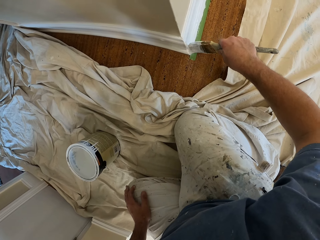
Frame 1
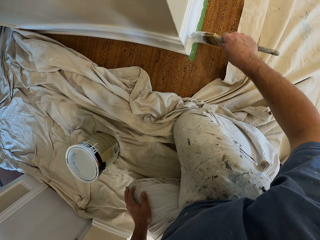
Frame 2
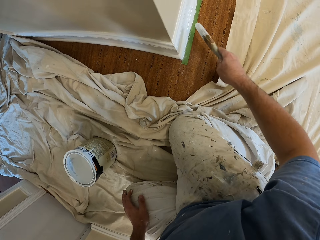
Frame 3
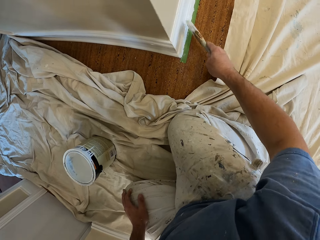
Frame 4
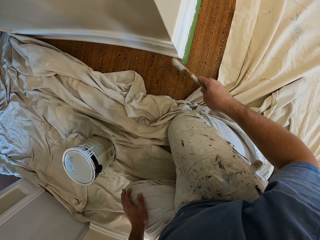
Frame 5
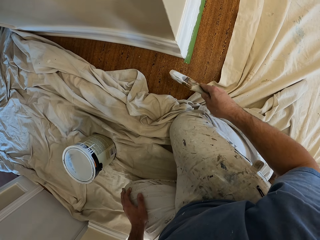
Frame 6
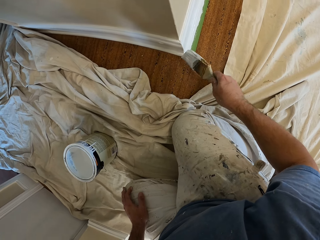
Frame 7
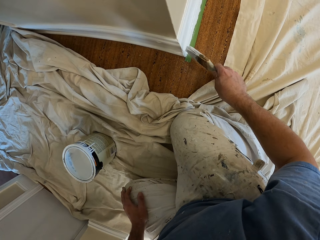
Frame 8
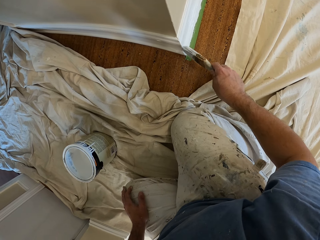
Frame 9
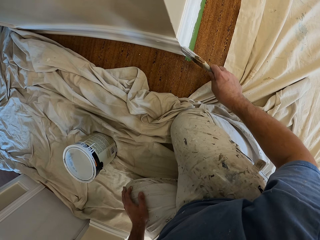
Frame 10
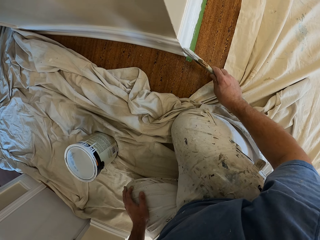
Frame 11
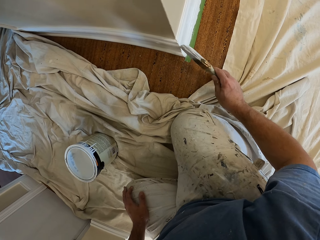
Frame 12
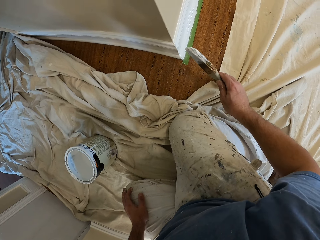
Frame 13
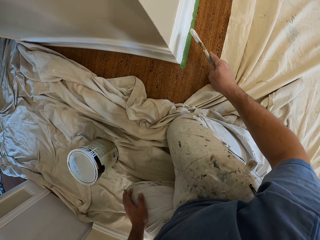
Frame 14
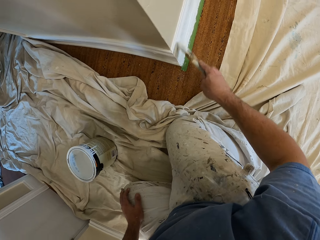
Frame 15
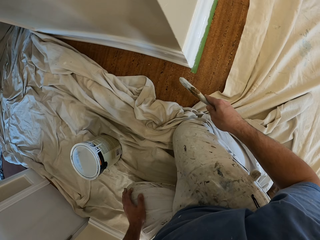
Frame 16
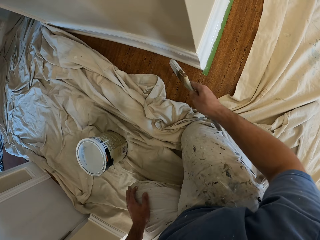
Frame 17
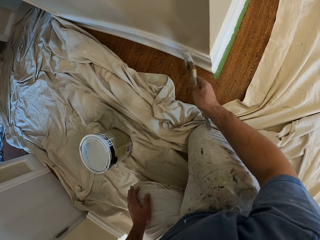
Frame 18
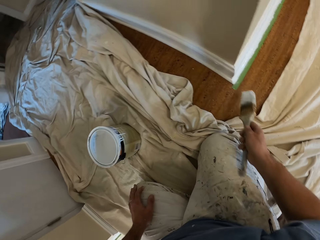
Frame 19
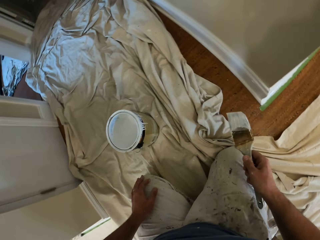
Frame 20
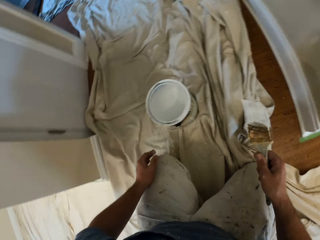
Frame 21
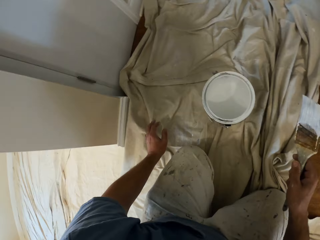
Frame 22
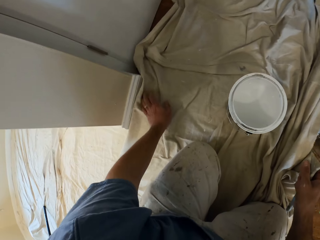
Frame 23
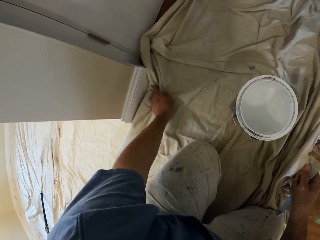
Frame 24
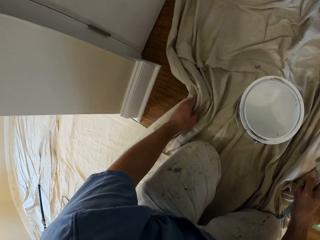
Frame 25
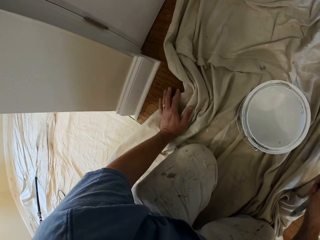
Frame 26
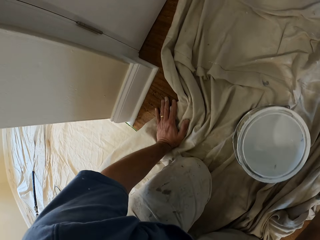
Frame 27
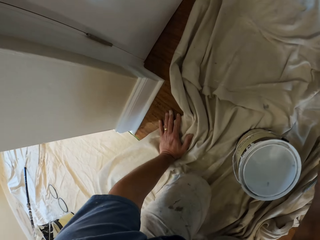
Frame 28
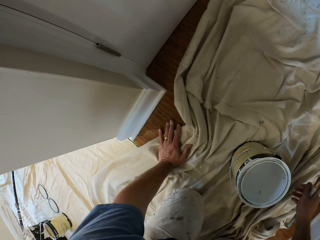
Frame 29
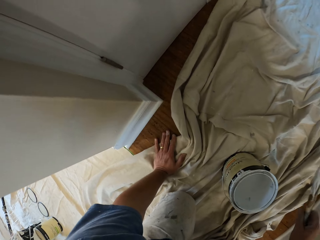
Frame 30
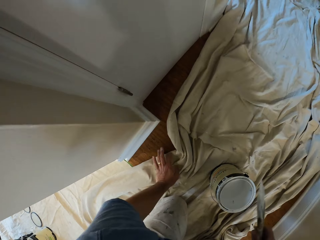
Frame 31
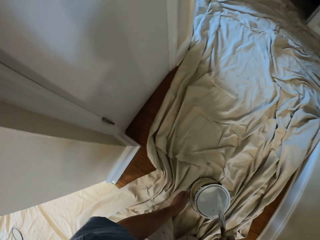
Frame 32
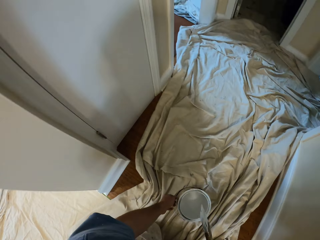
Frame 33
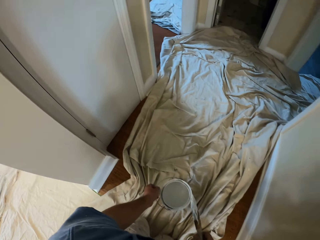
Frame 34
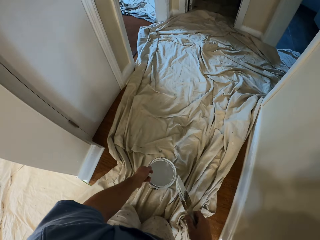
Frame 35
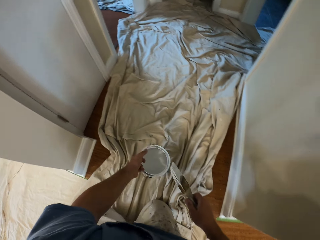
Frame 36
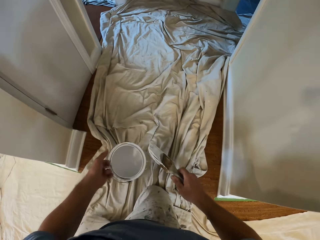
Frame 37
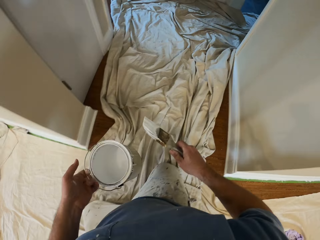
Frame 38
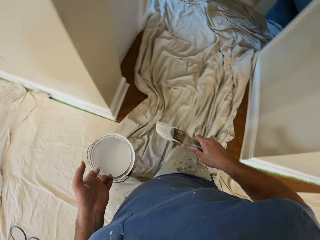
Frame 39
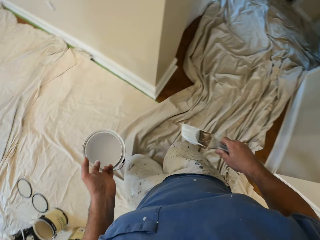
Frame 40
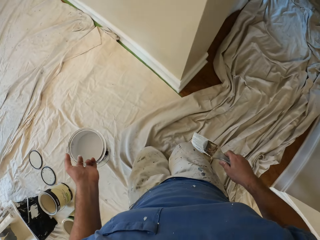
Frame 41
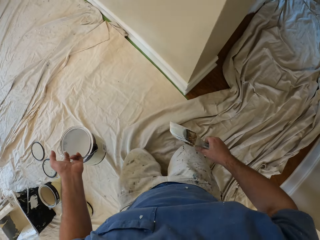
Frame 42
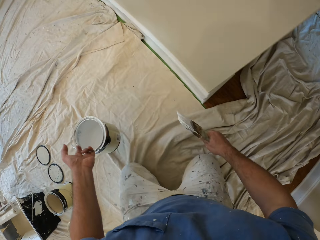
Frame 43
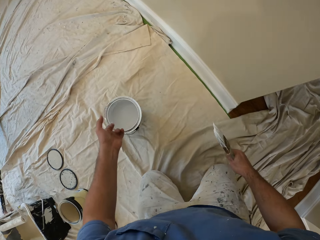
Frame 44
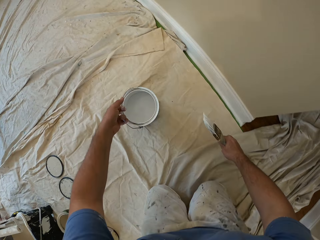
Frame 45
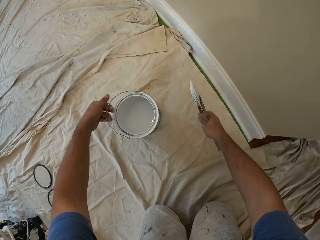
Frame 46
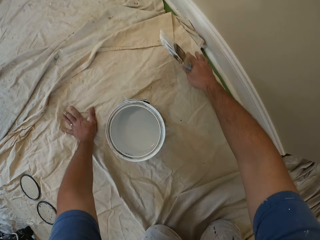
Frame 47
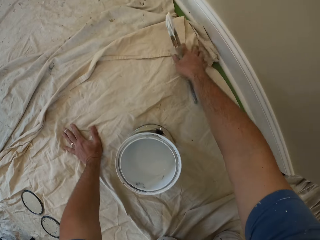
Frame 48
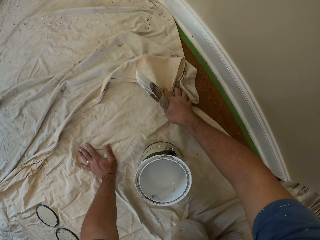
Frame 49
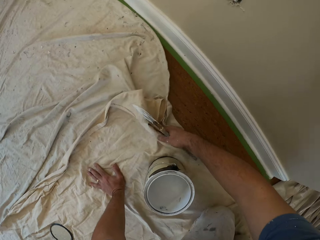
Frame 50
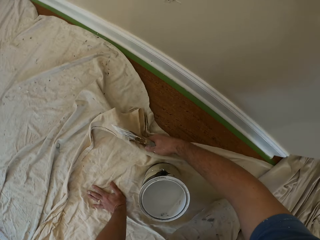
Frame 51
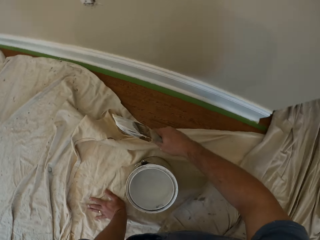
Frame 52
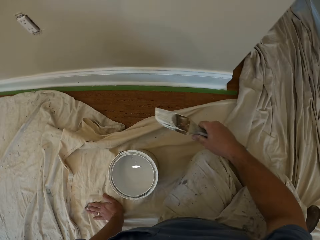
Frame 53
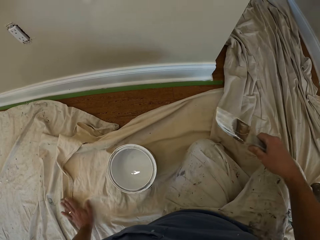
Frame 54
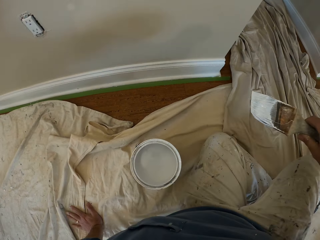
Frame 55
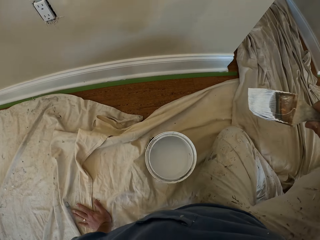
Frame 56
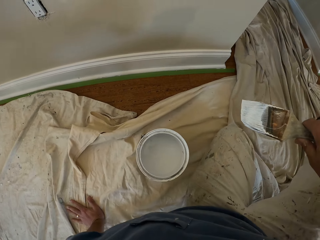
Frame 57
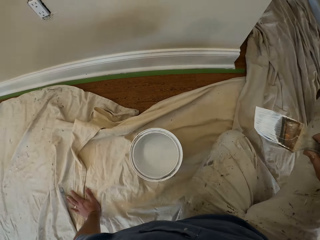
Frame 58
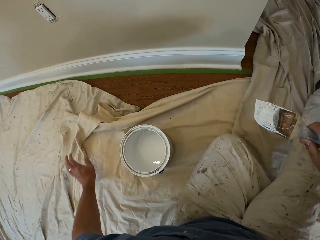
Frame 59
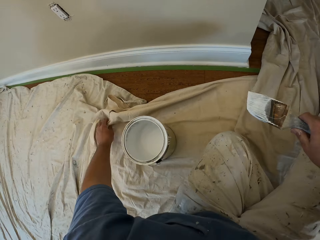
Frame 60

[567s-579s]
The camera wearer adjusts the cloth on the floor with his left hand and pulls the cloth. He picks up a paint can. He moves the aluminum paint bucket on the cloth on the floor with his left hand. He crawls to the right side of the room. He places the paint can on the floor. He places his left hand on the floor. He adjusts the cloth on the floor with his right hand. He pulls the cloth. He sits on the floor.

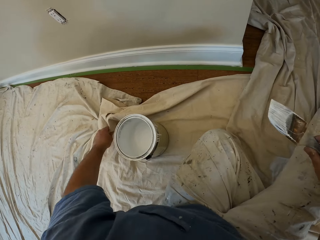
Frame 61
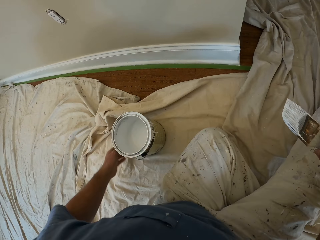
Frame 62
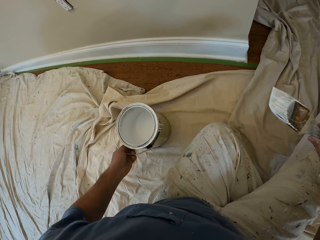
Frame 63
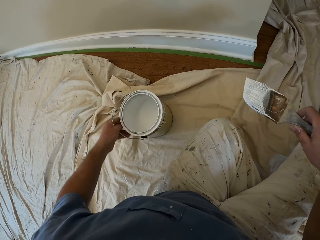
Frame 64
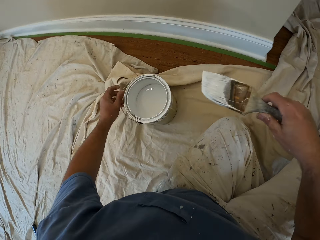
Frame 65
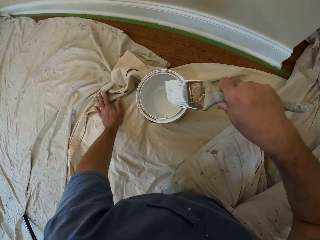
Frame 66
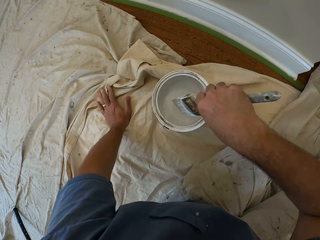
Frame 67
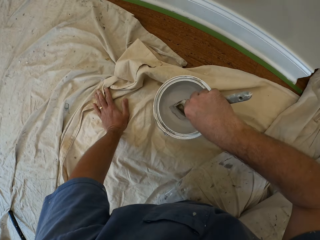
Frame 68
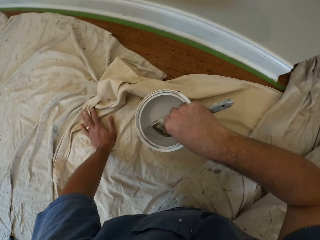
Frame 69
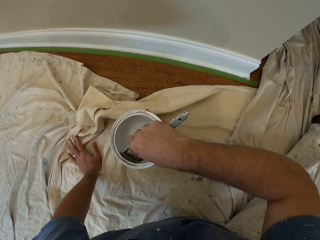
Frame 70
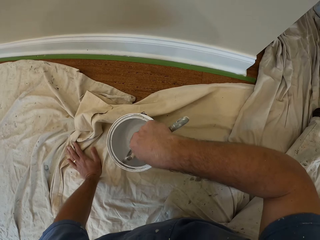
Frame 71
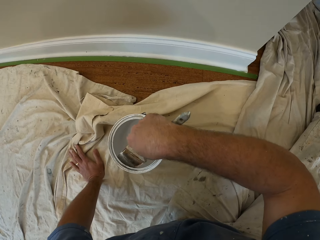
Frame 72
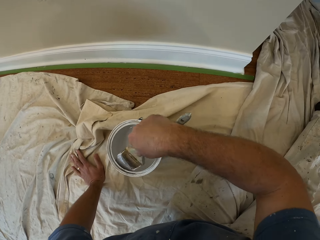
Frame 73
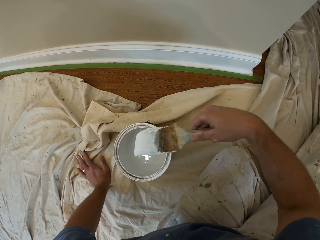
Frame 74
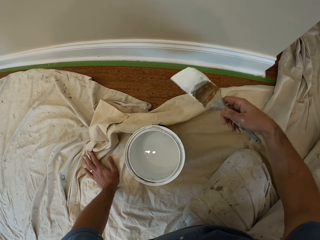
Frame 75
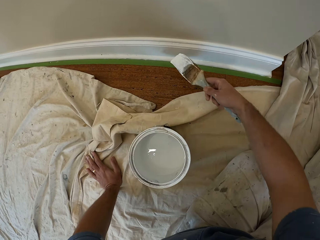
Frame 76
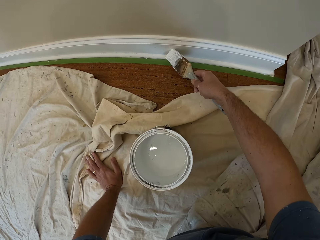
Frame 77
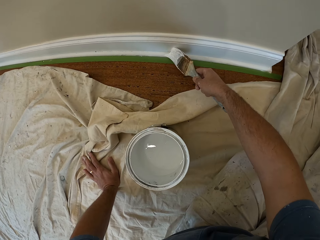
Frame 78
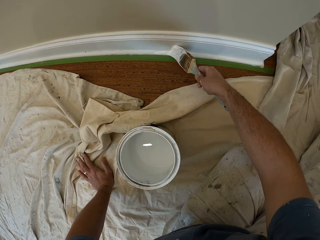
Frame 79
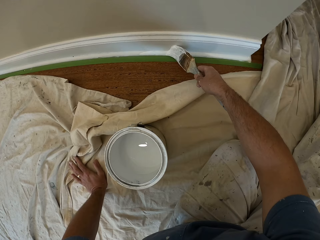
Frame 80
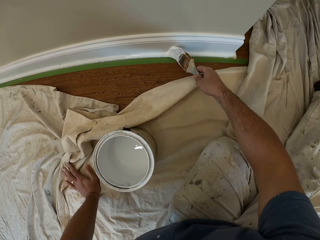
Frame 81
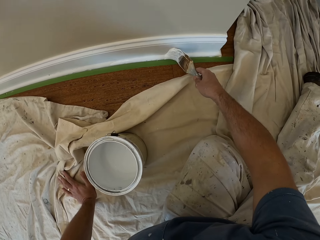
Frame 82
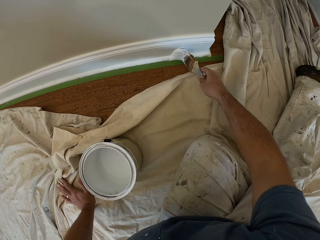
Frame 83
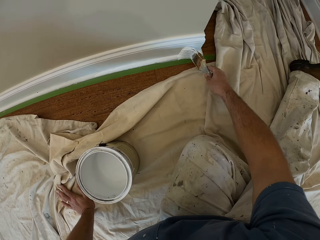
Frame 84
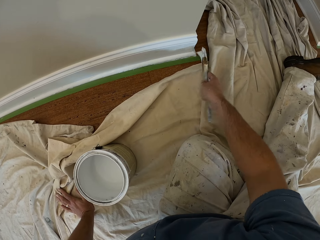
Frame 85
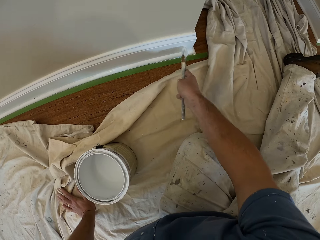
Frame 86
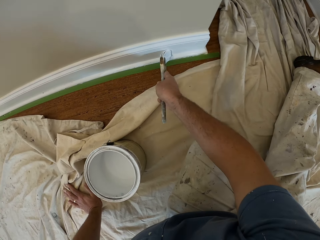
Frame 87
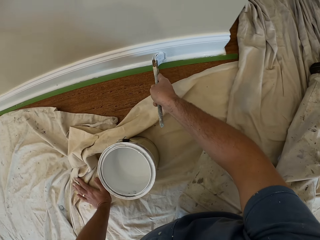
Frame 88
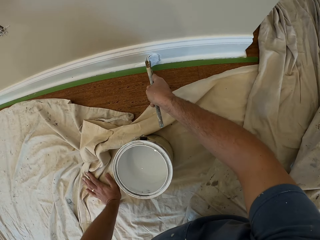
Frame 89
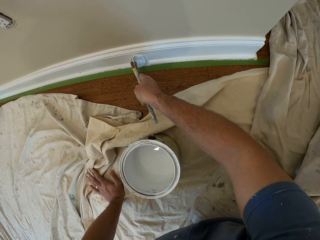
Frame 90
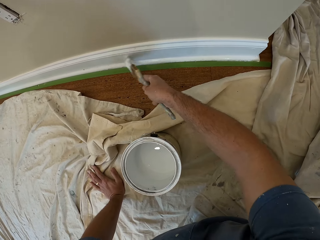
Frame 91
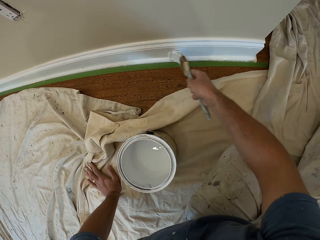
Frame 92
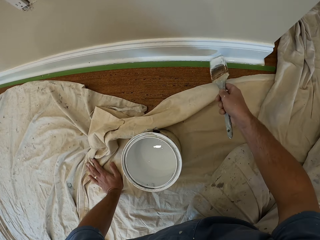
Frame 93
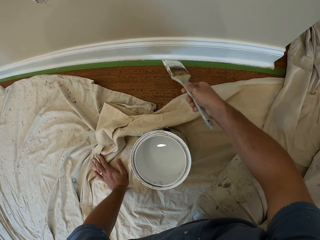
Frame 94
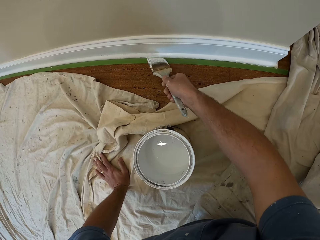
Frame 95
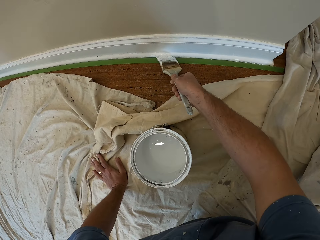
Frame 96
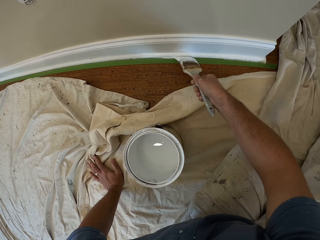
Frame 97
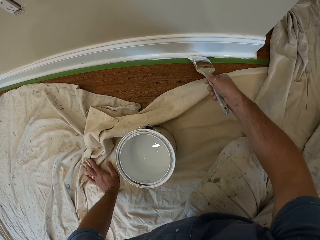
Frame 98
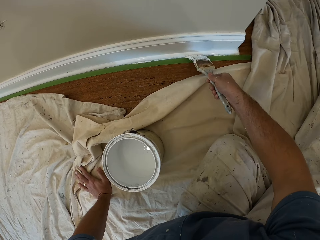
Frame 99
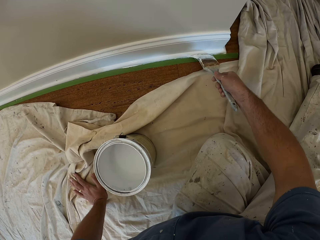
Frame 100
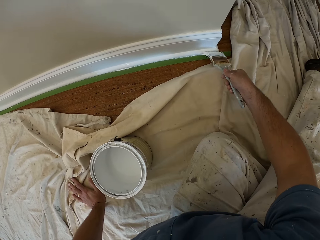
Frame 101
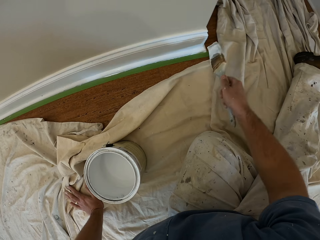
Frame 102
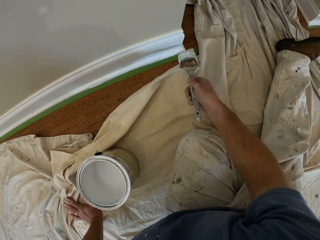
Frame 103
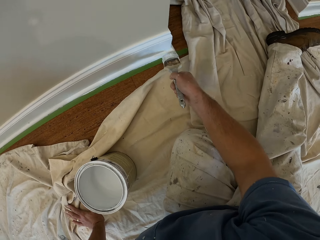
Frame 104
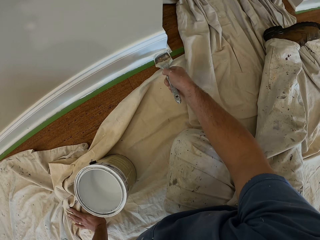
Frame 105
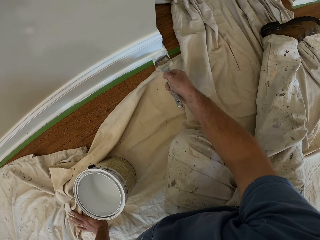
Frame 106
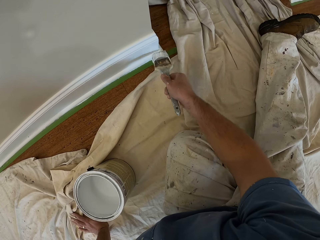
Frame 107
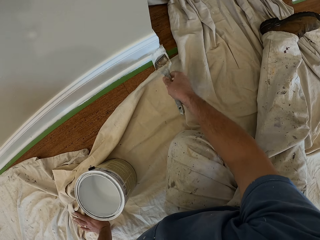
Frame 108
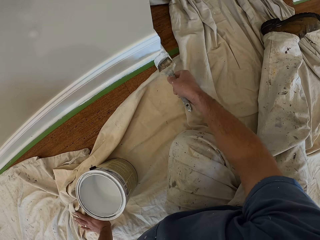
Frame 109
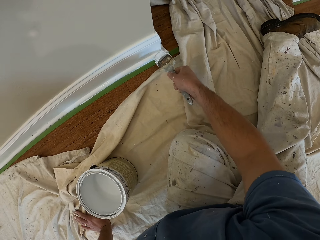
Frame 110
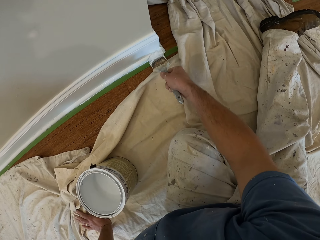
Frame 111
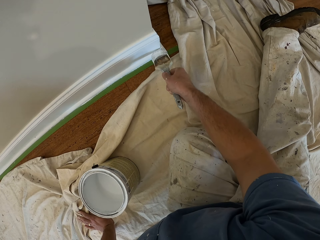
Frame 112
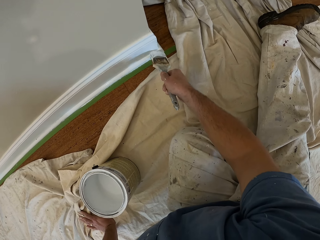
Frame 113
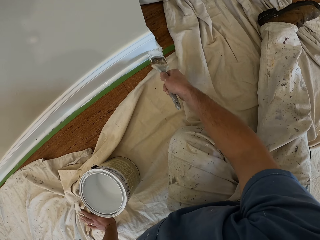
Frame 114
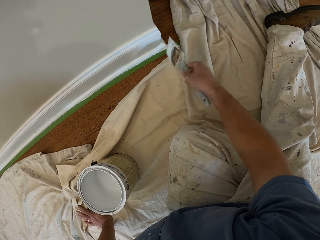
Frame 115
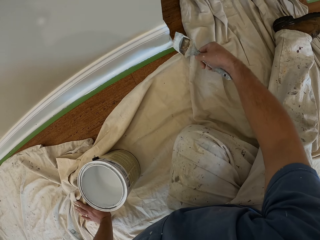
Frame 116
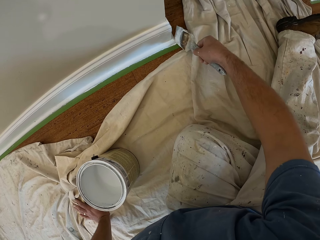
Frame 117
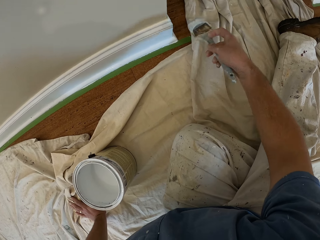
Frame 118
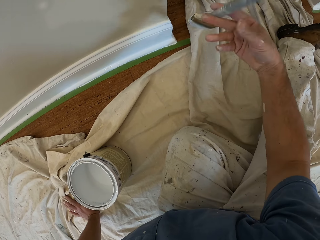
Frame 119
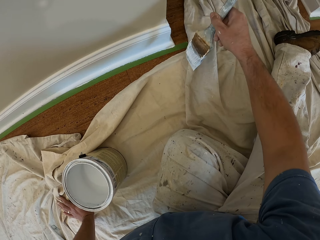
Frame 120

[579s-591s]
The camera wearer touches a cloth. He pulls a paint can. He scoops paint inside the aluminum paint bucket with the paintbrush in his right hand. He shakes the brush in the paint. He paints the cornice or baseboard. He turns the brush.
